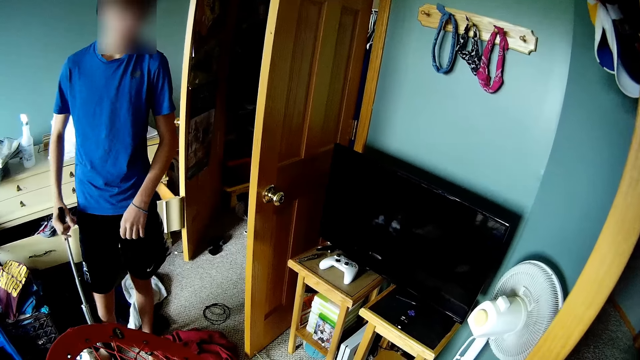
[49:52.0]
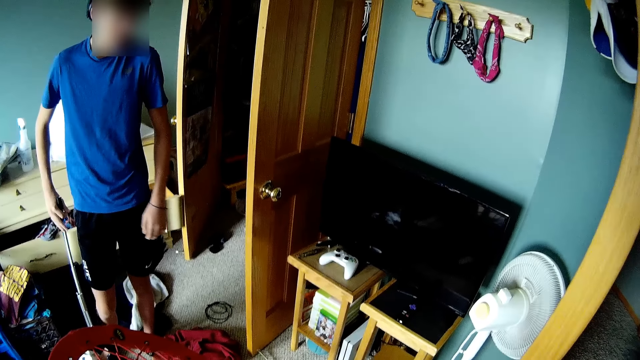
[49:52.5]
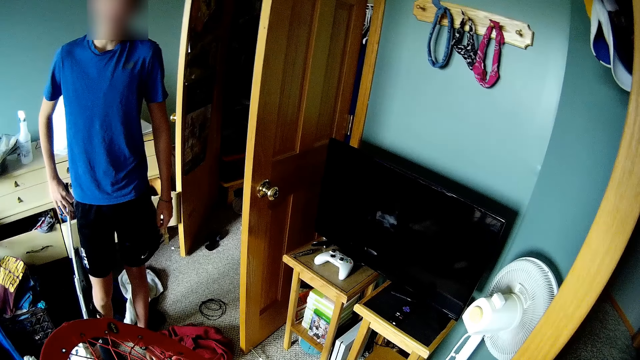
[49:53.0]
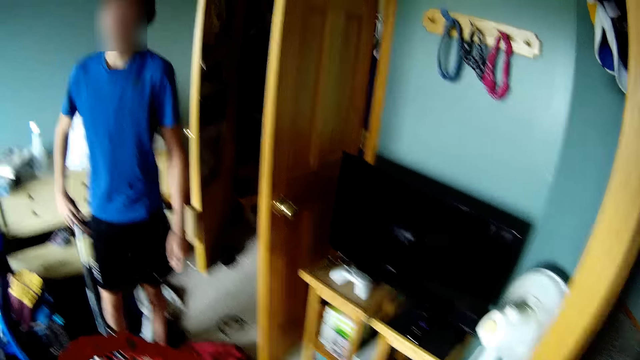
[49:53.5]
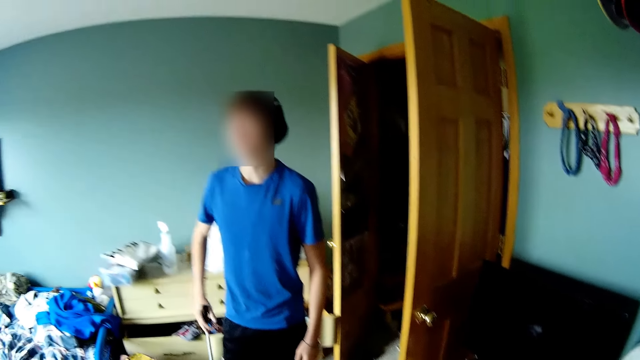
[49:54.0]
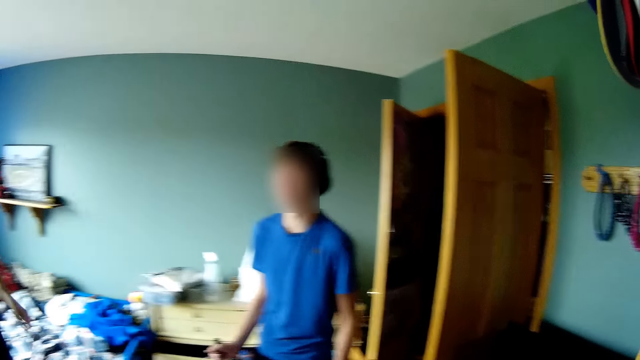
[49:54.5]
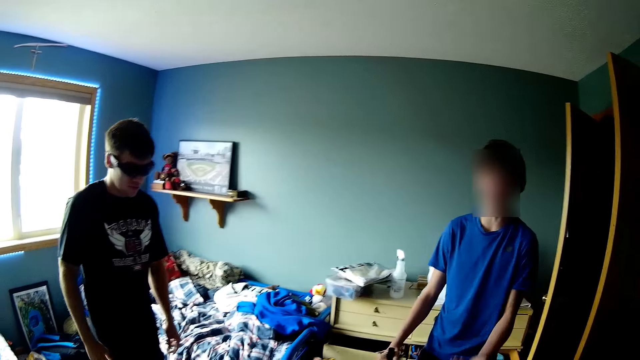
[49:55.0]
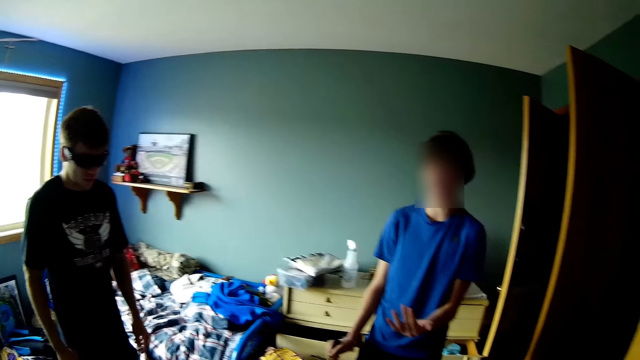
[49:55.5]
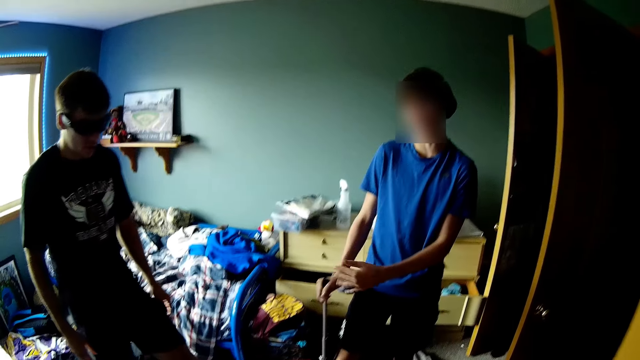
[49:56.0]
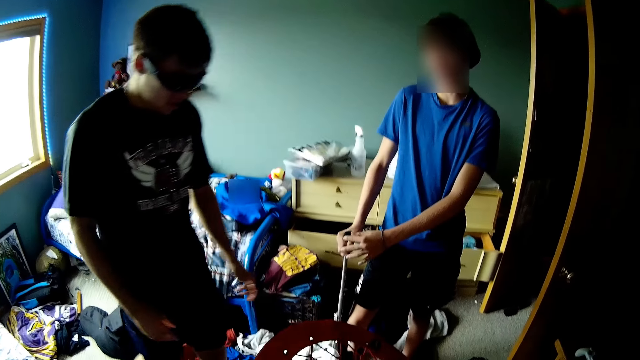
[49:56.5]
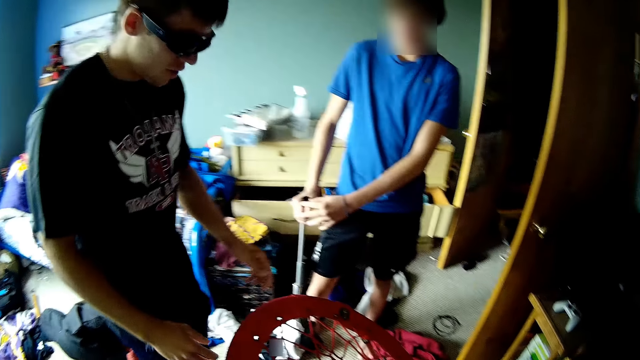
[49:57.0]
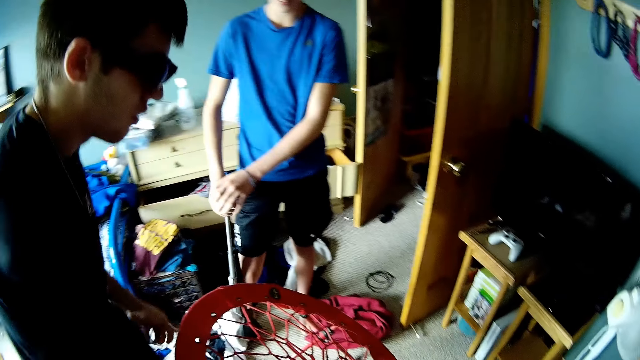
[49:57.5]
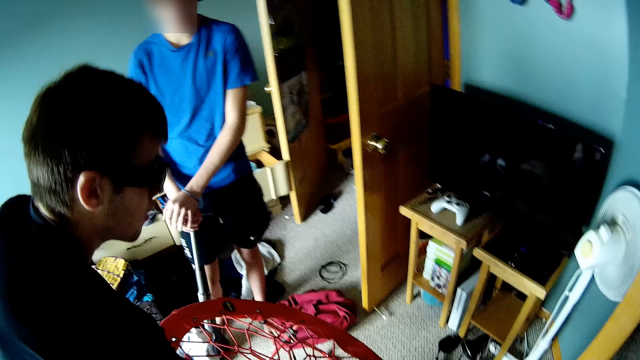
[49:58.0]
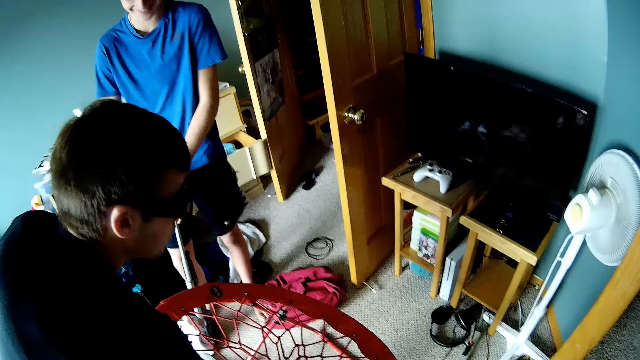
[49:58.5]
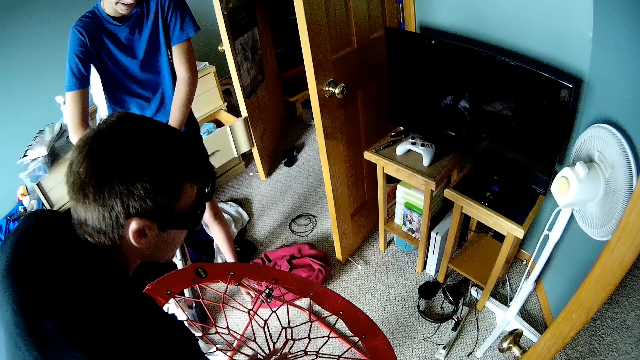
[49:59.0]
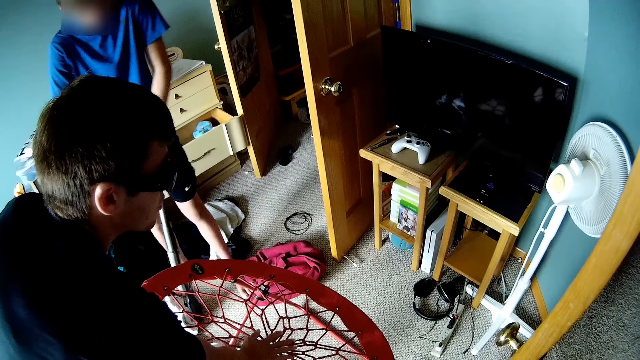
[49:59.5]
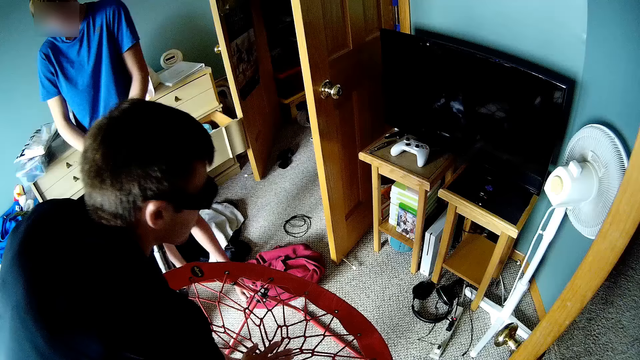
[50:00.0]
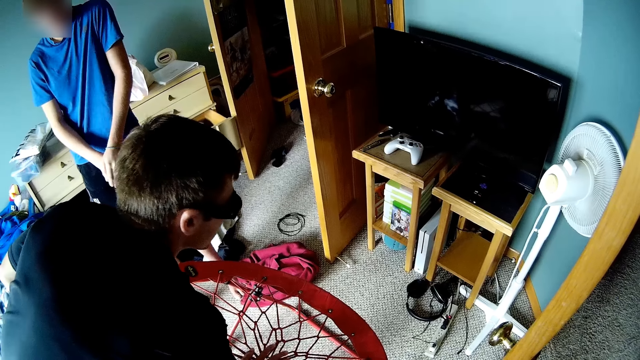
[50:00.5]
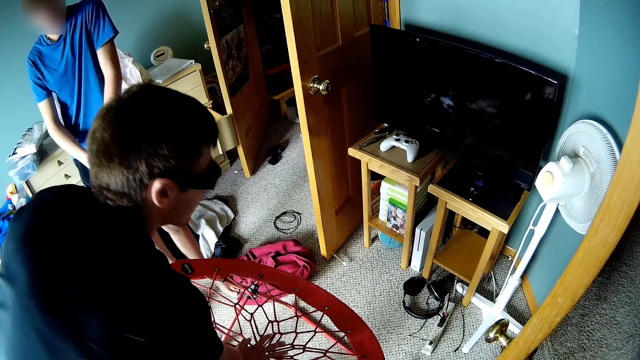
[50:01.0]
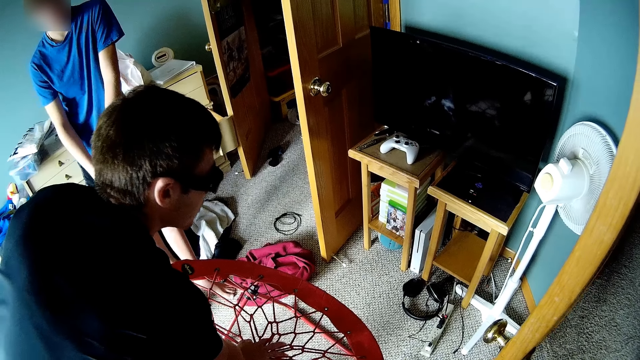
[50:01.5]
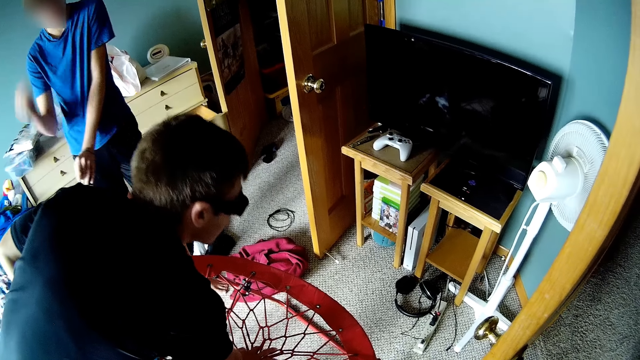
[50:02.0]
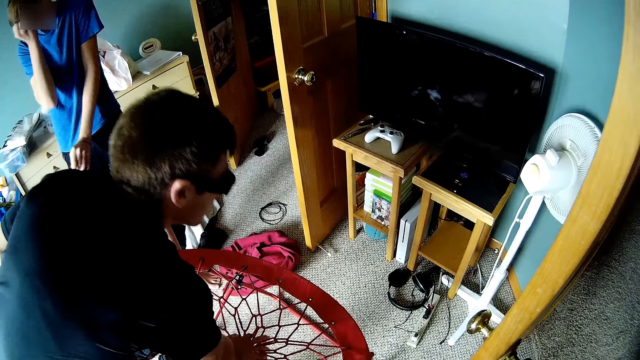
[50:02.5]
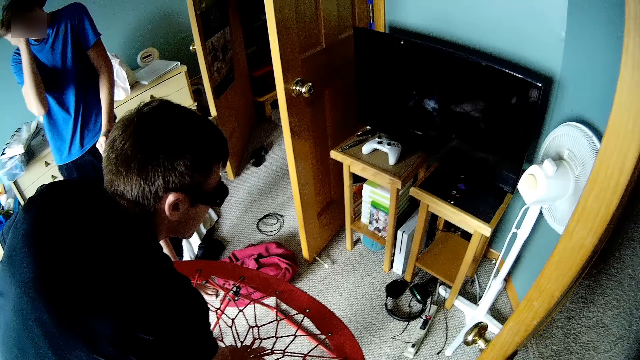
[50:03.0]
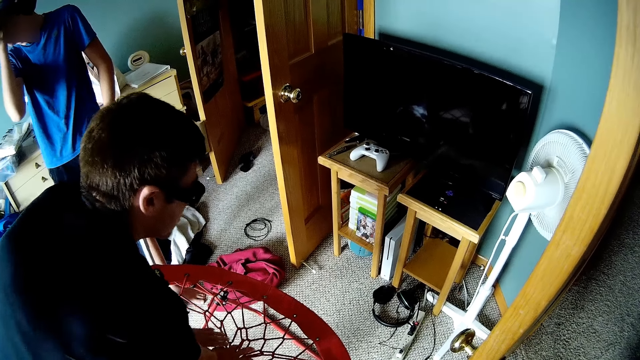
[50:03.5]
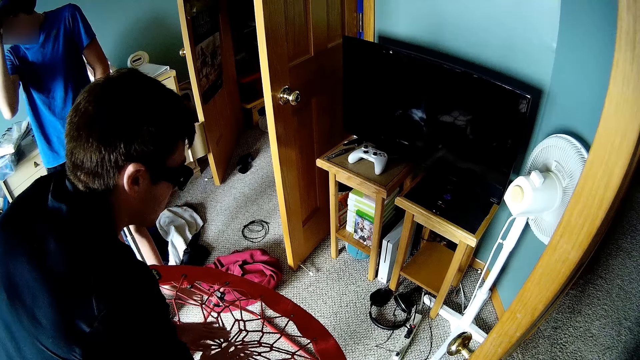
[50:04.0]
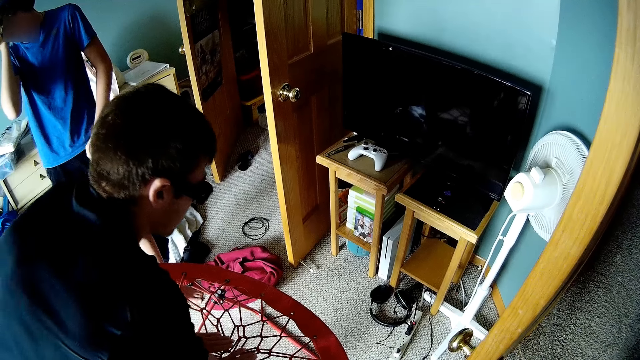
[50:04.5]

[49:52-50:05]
The camera wearer converses with the man. They look at another man. A man presses something. The second man squats. The camera wearer looks at the second man.

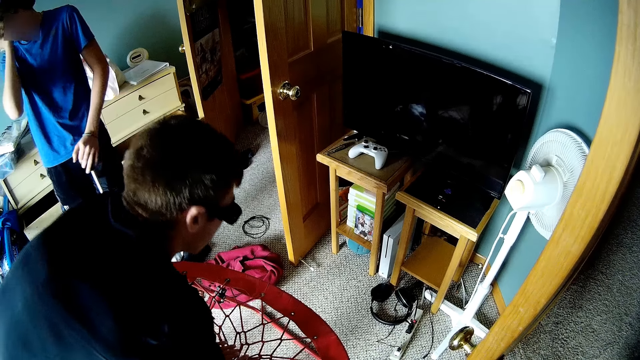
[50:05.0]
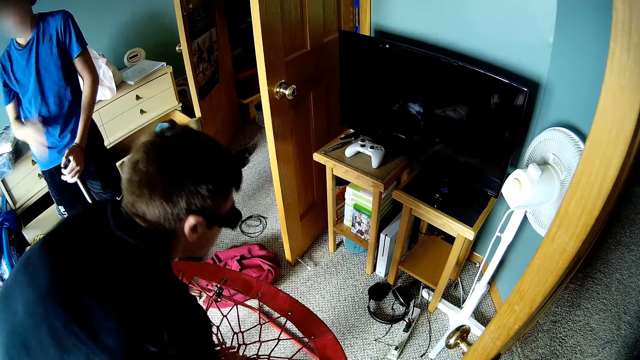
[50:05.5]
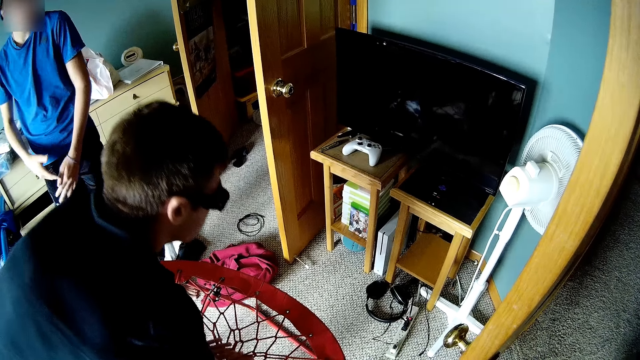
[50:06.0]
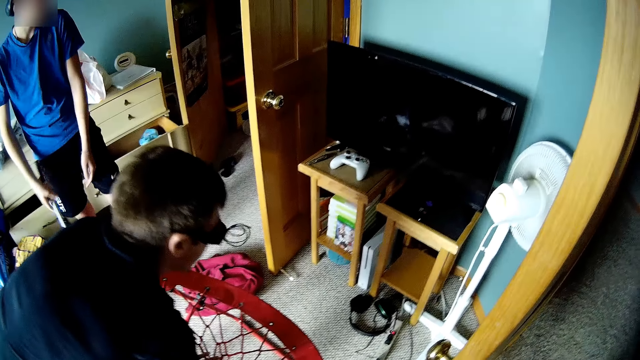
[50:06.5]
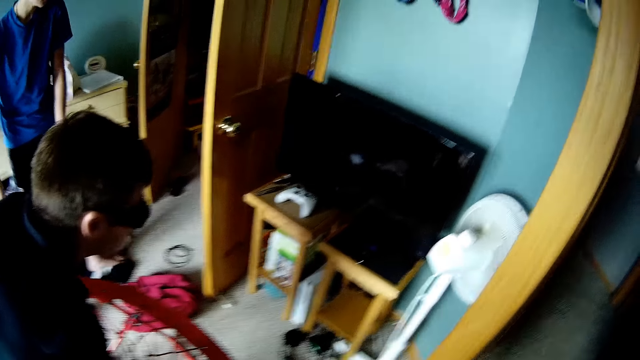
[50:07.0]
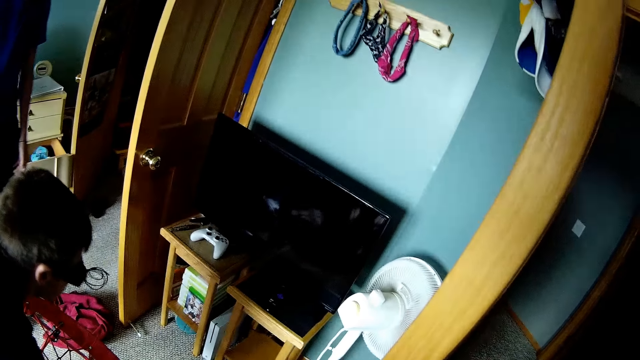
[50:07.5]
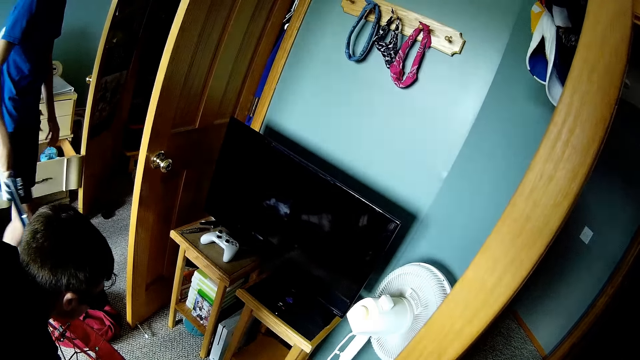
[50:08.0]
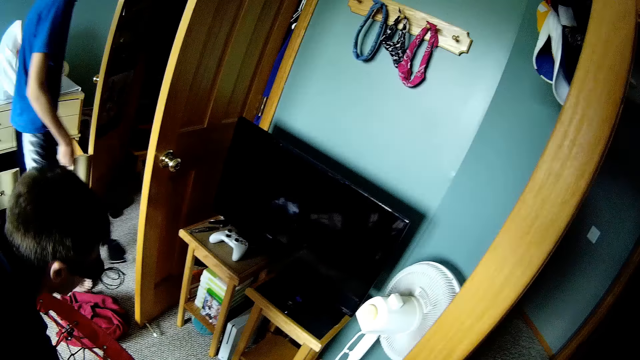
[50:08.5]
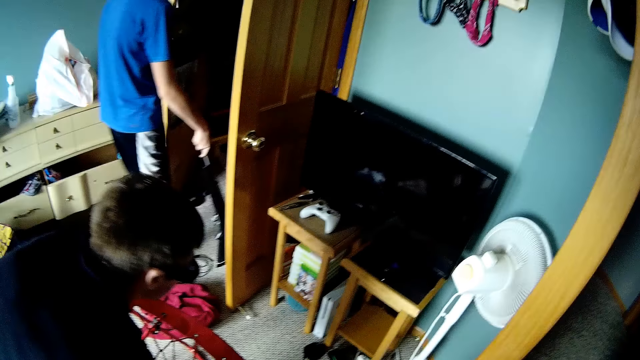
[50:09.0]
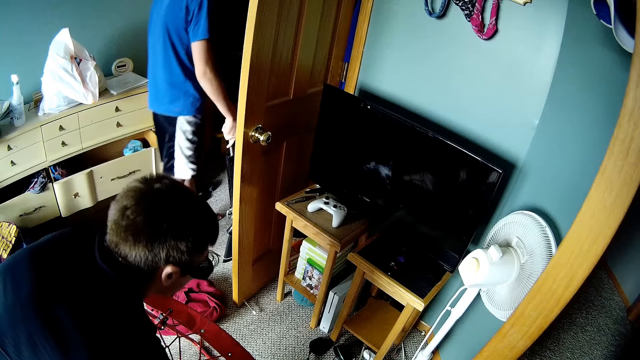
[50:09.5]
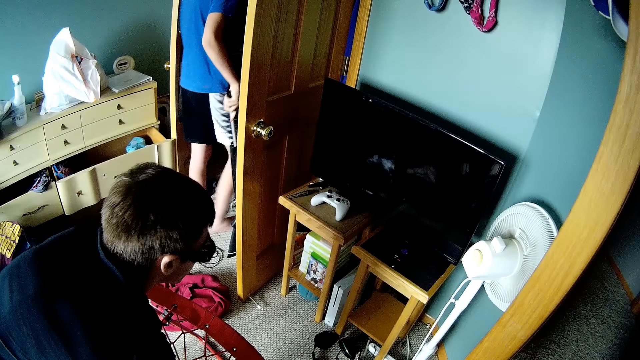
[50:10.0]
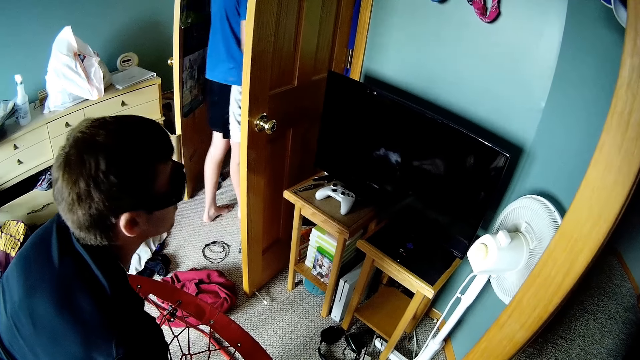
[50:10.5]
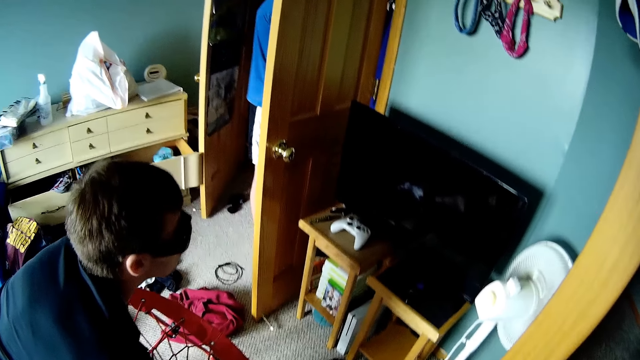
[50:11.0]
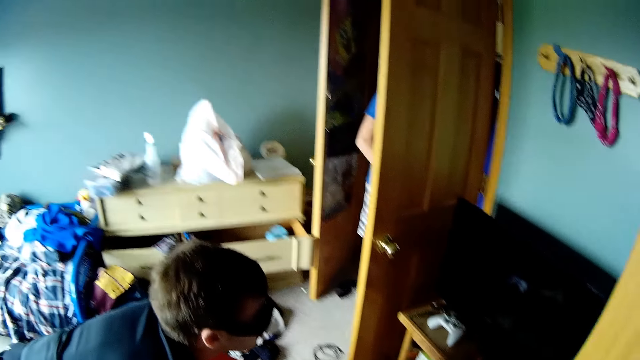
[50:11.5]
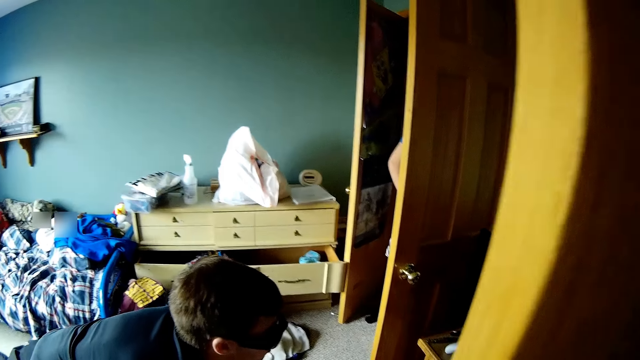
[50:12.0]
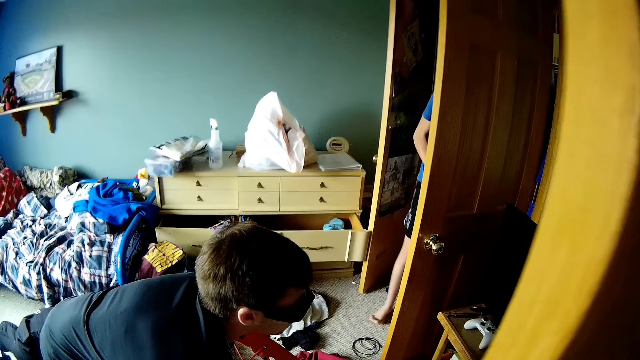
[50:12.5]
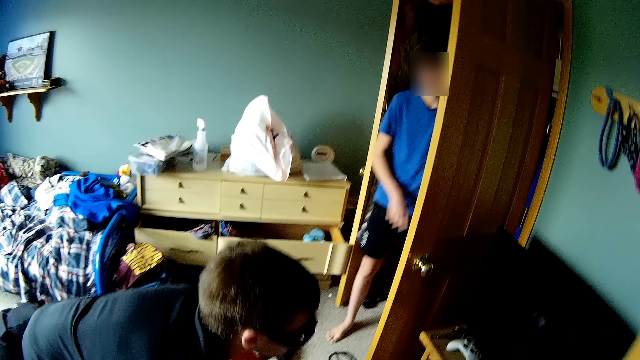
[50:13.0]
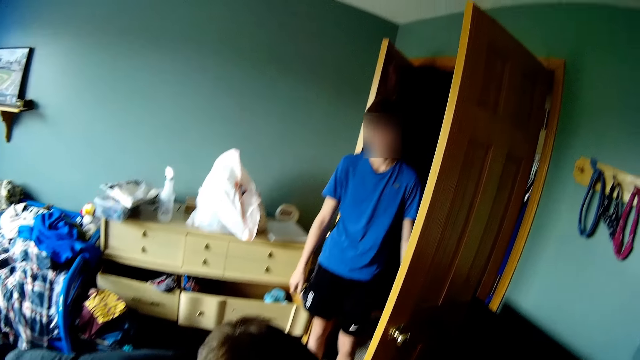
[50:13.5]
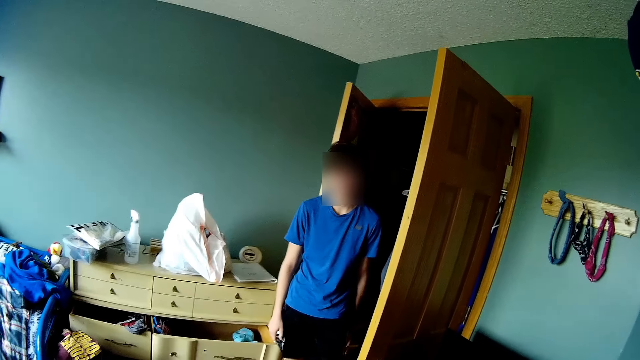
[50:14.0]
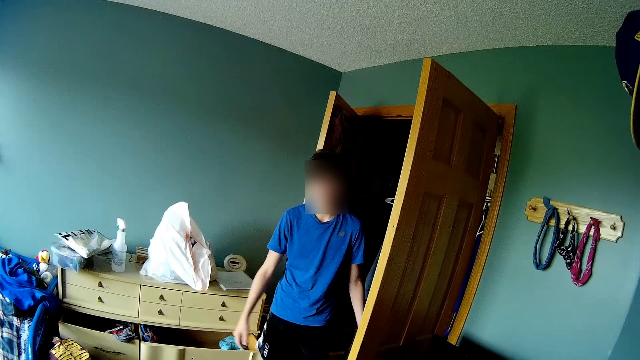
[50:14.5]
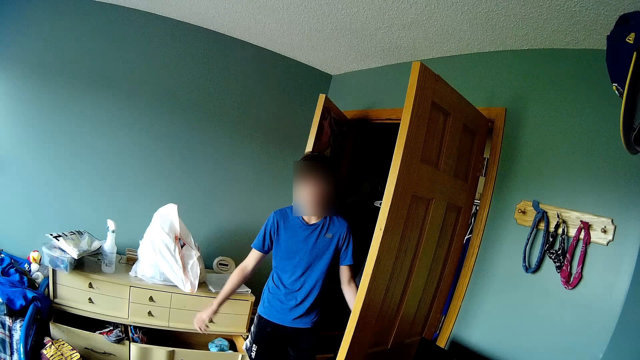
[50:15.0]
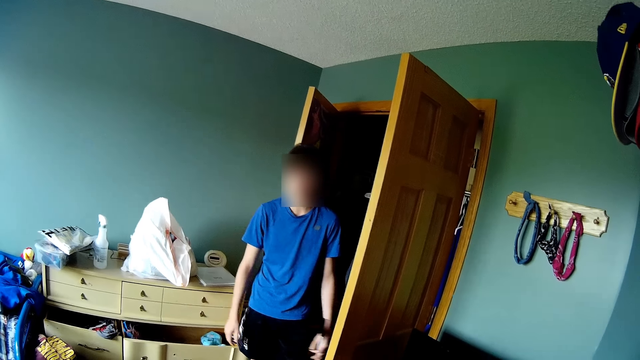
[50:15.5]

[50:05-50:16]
A man presses a net. A man walks around the house. The camera wearer converses with two men. They look at another man.
